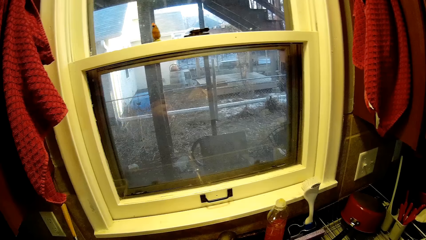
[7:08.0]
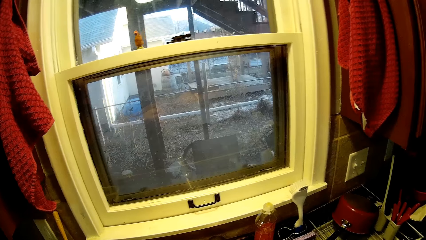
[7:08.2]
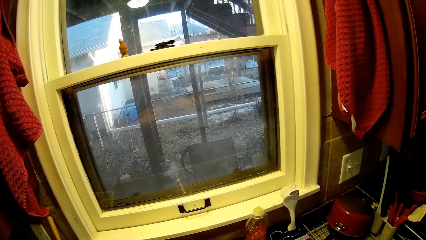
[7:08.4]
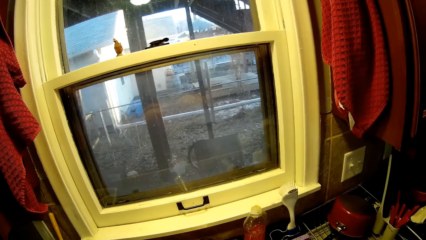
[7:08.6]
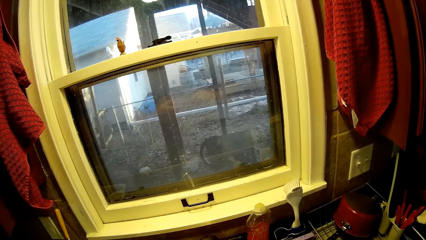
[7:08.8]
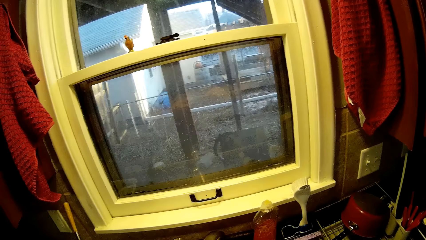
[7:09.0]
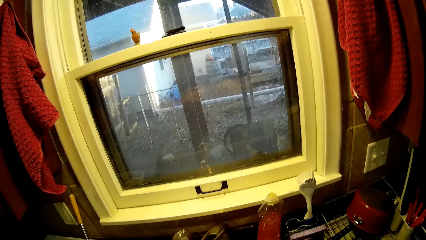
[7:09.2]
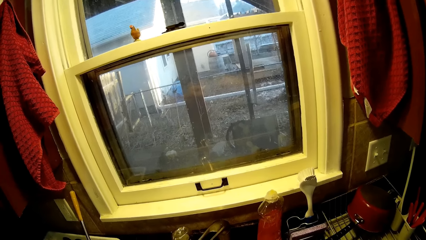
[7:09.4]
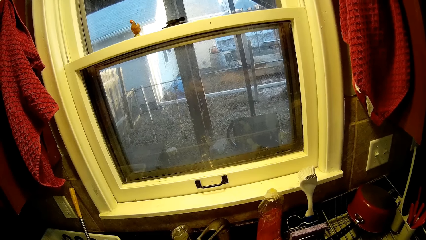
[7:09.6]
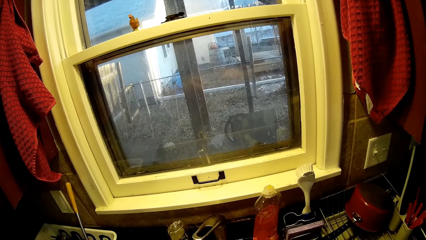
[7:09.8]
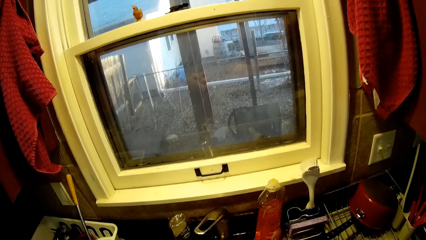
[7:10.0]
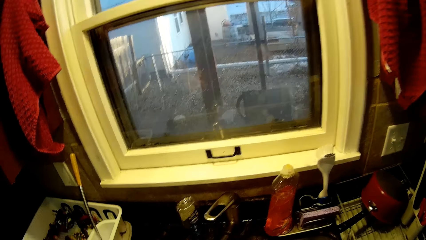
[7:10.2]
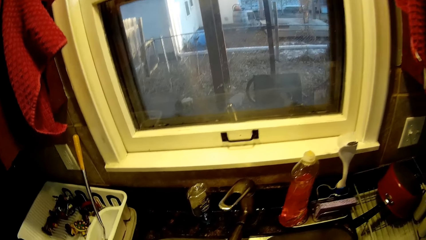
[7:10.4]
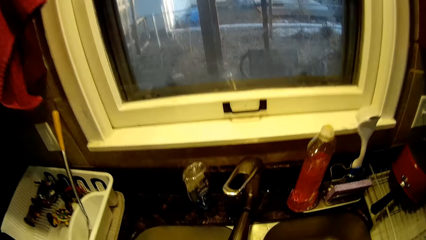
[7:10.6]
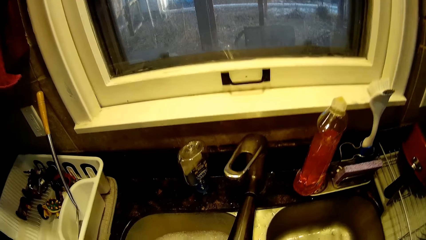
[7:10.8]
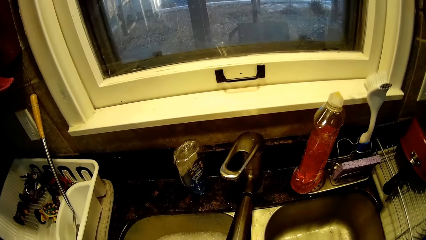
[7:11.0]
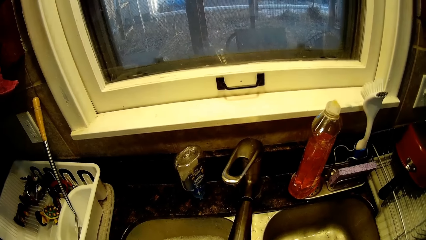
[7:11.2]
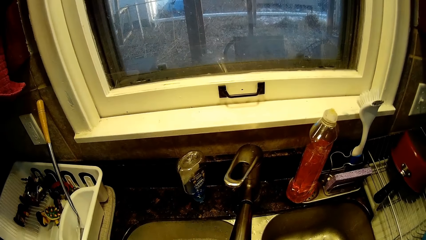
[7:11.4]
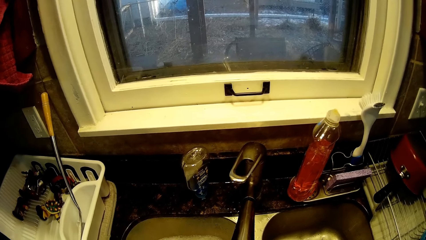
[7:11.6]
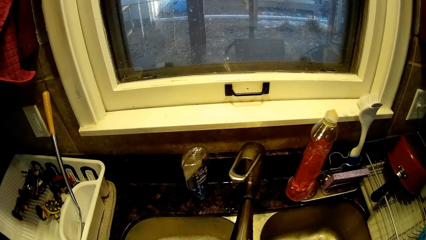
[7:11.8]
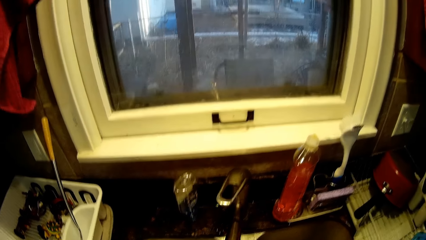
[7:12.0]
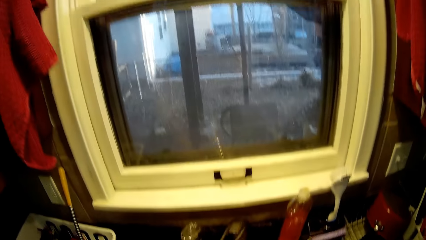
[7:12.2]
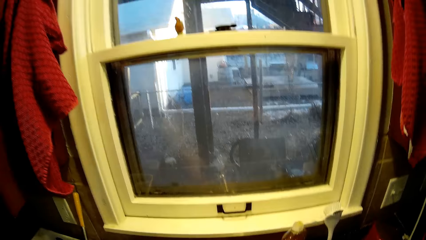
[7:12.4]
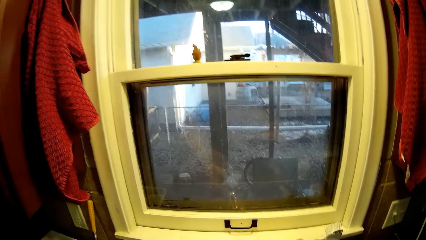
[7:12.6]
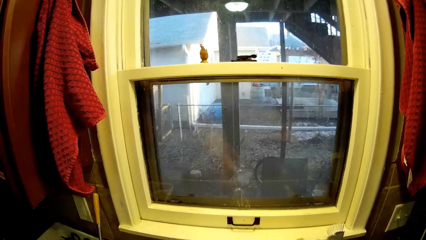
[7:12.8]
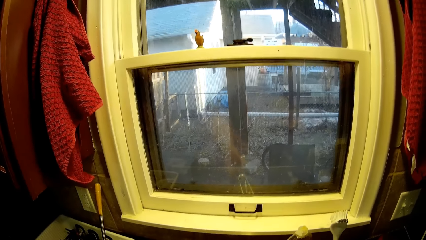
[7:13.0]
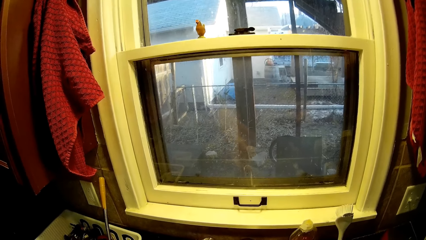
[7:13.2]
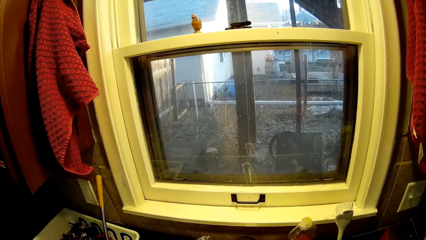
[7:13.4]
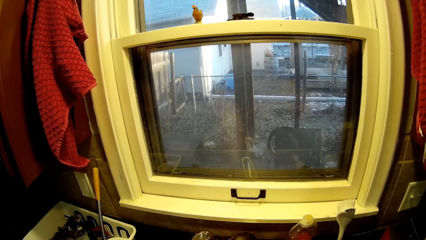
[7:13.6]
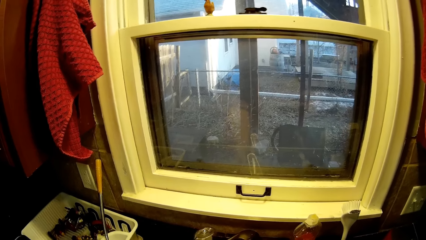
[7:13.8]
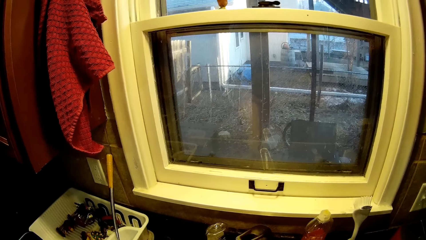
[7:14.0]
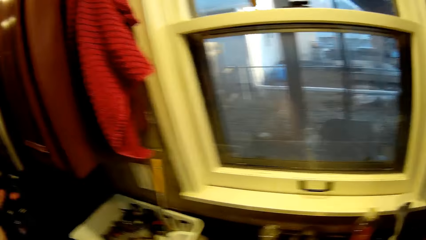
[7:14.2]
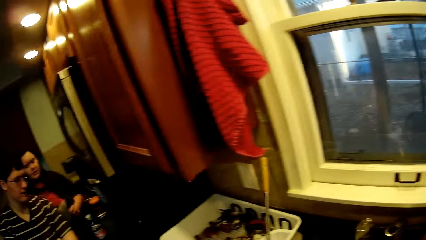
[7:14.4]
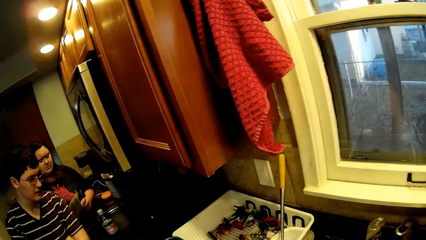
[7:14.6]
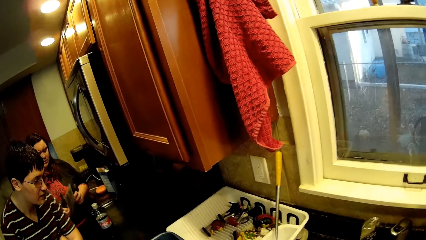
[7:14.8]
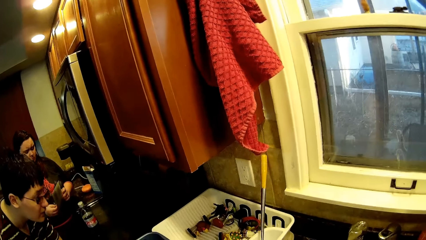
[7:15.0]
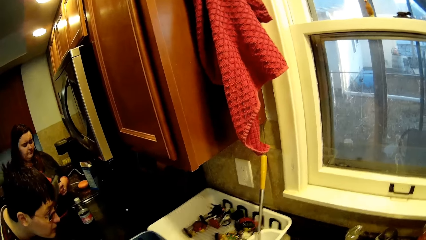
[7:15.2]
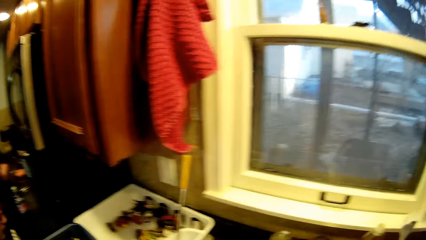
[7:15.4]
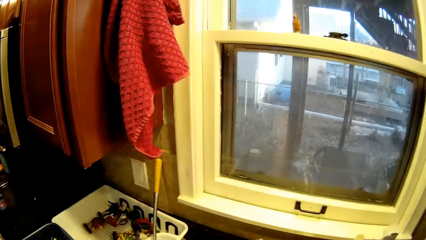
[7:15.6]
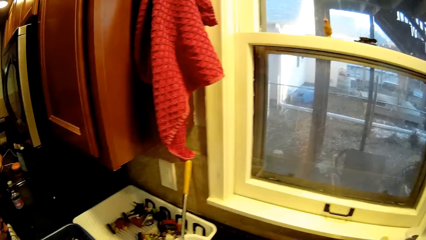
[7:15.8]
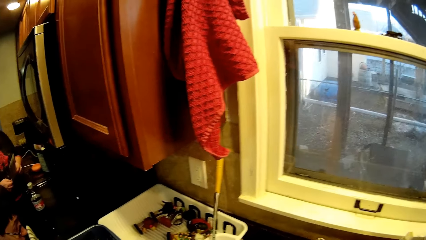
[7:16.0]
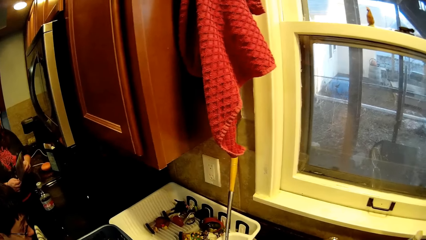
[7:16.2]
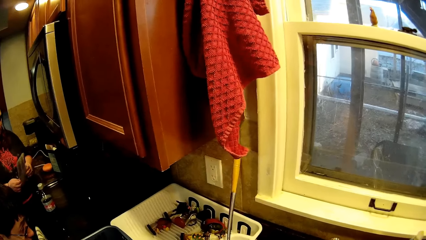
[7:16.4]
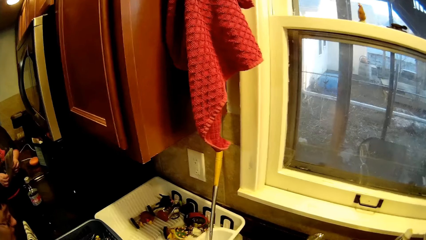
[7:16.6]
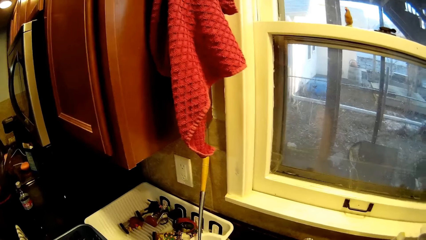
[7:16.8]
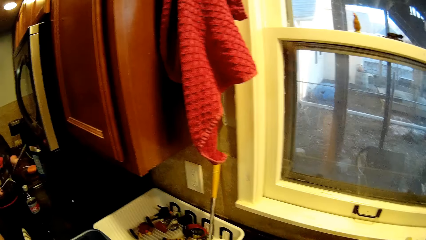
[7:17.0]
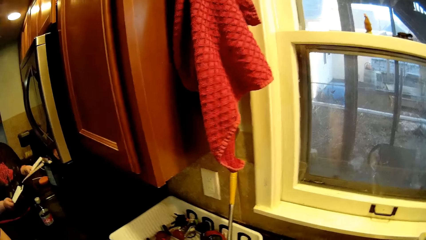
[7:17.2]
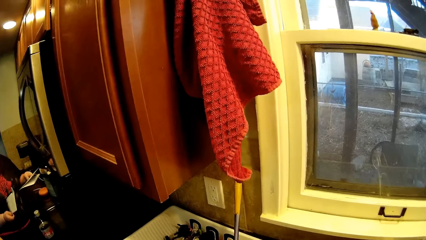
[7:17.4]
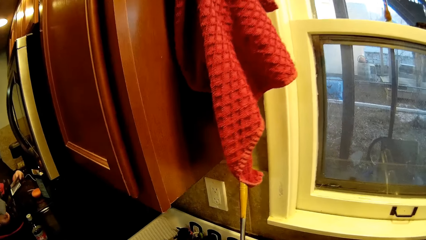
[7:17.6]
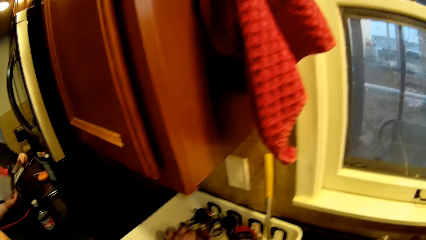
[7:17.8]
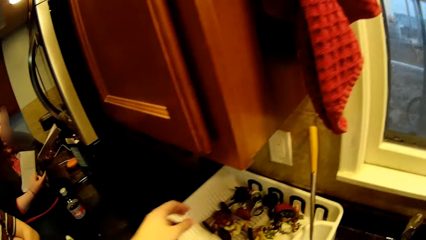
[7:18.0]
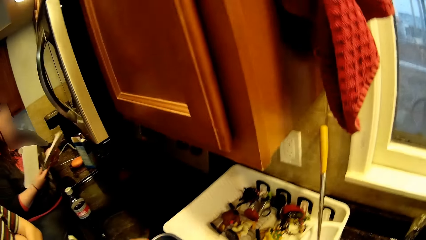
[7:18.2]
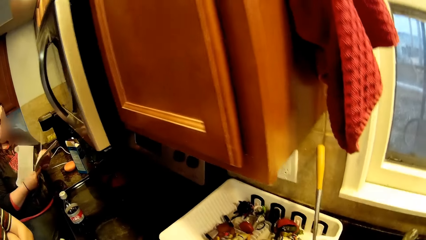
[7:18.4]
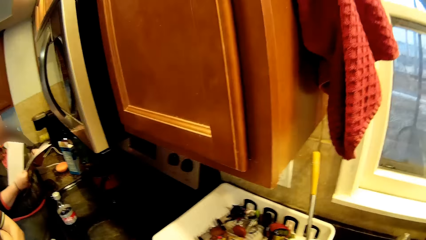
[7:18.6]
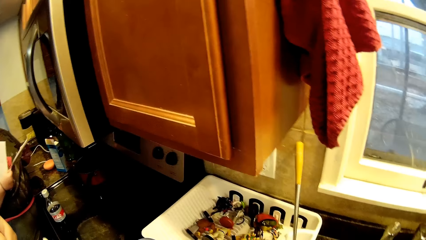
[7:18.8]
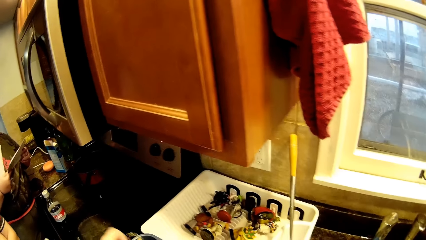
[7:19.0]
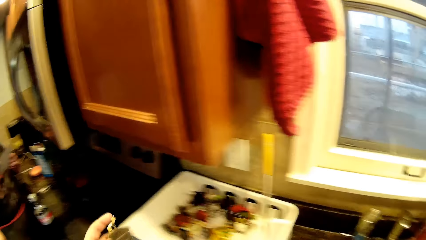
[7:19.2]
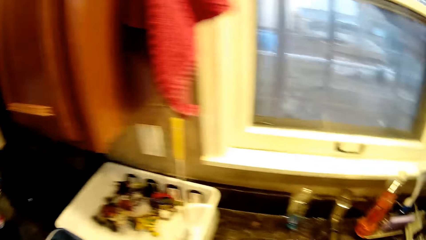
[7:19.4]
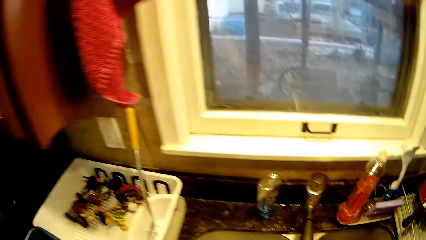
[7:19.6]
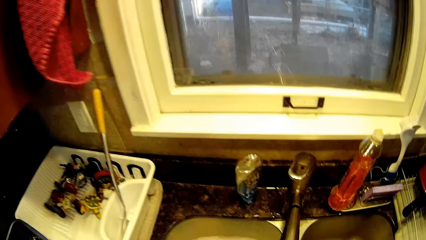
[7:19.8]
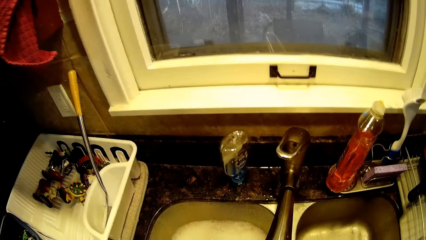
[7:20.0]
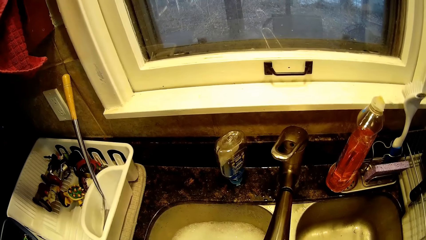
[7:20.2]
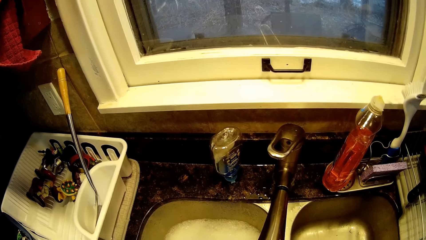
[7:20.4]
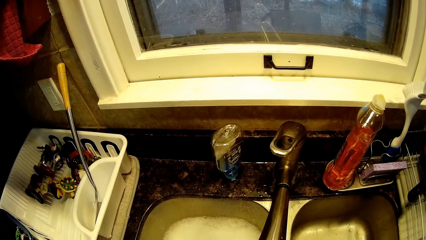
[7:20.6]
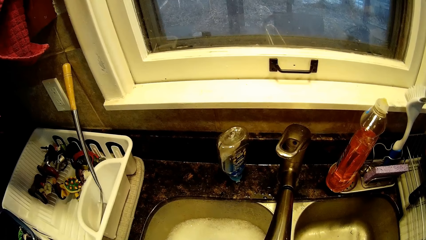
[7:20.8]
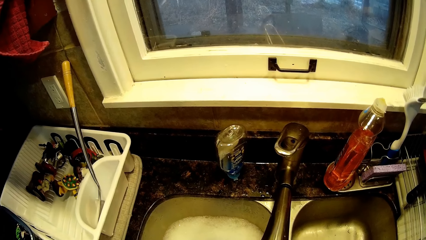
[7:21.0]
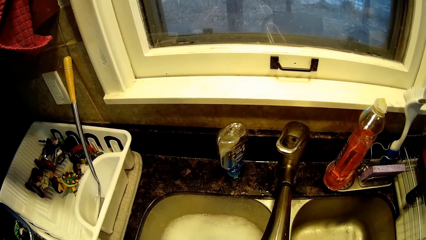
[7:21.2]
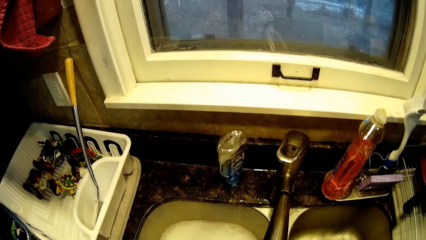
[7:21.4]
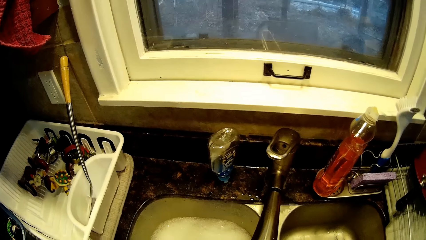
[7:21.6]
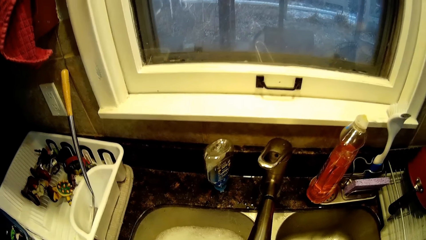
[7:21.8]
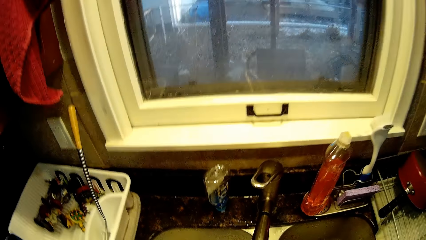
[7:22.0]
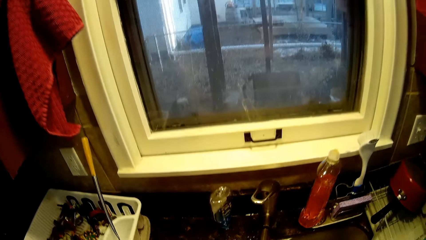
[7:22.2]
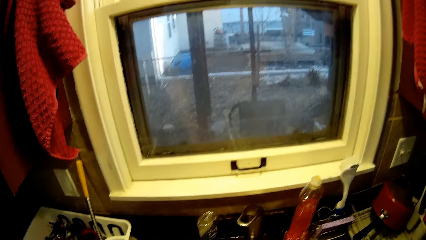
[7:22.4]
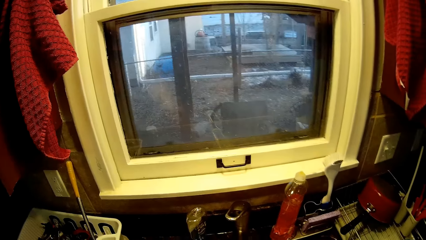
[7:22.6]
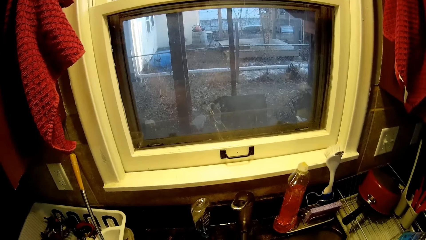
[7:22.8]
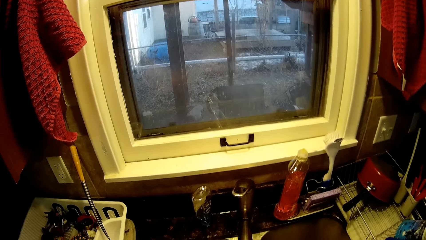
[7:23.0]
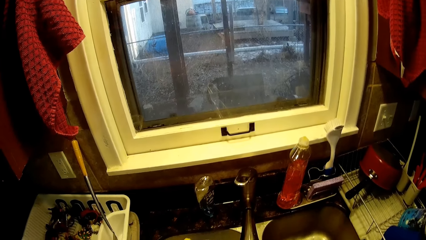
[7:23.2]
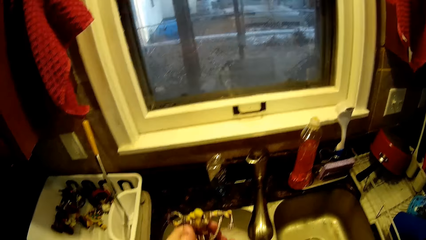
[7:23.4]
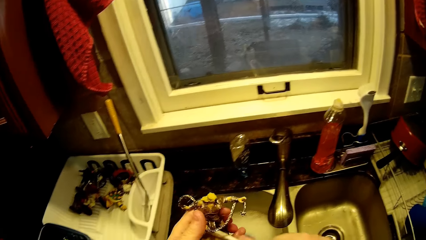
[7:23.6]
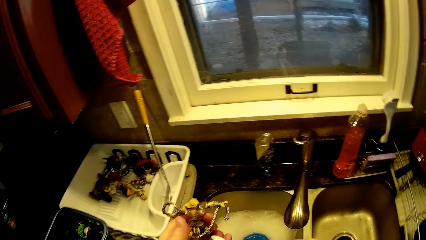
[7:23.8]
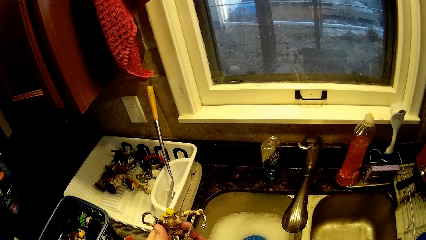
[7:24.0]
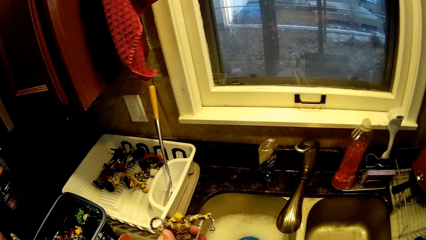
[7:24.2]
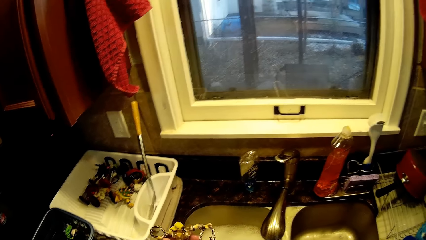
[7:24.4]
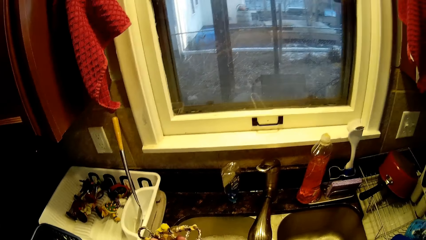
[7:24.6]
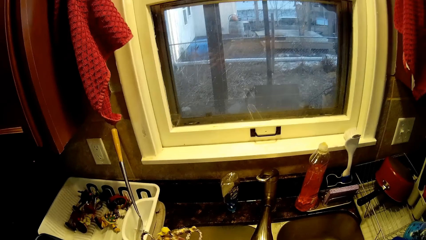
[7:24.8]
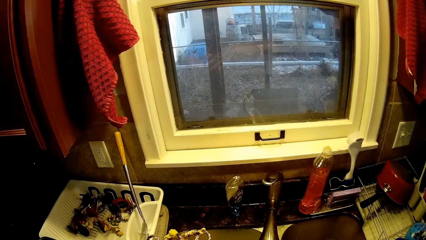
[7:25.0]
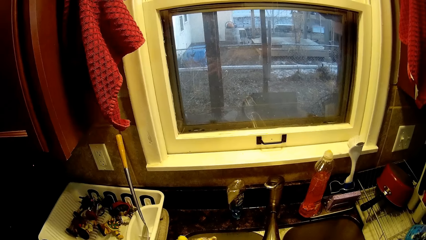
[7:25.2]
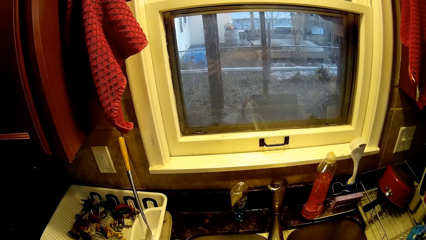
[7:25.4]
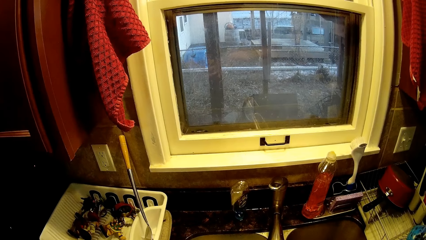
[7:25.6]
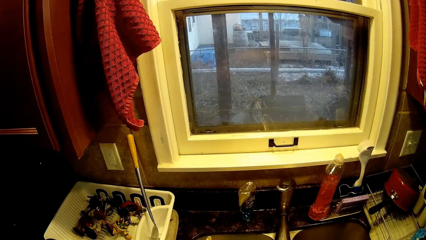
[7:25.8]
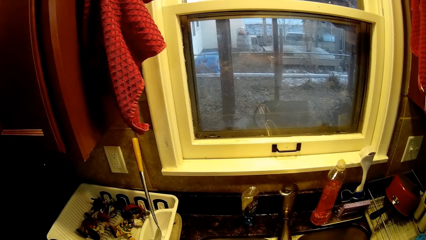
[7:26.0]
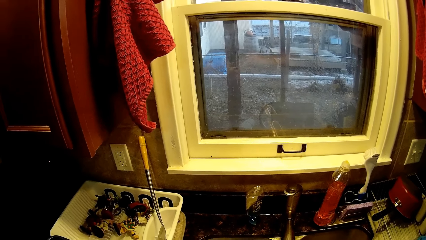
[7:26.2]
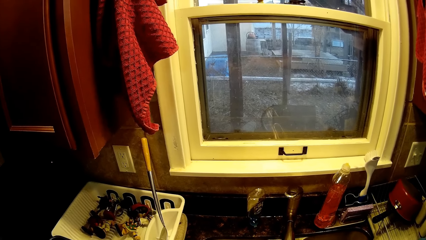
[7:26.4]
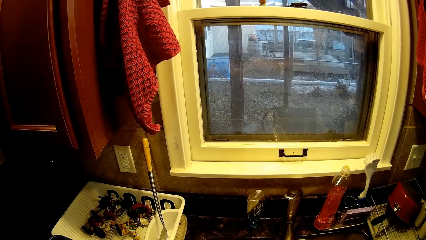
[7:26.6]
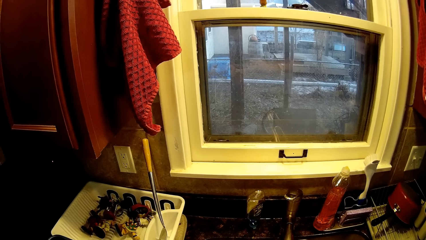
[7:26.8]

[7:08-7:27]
The camera wearer shakes a toy. They turn to the side. They rinse the lid with running water. They turn to the side and bend down. A man looks at the toys. The camera wearer turns to the side. The man leans on the counter top. The camera wearer puts down the toy in a dish rack. The man holds papers. The camera wearer picks up the toy in the dish rack. They turn to the side. They rinse the lid with running water. They turn to the side. They scrub the toy with a toothbrush. They hold the toy.
